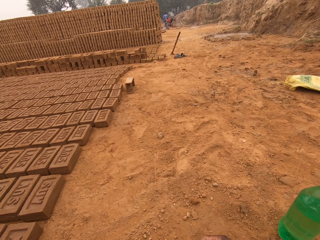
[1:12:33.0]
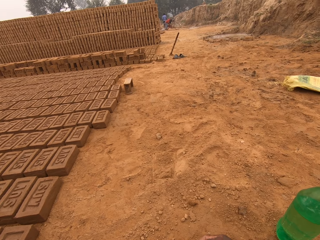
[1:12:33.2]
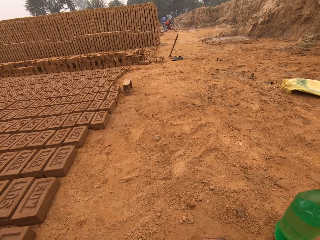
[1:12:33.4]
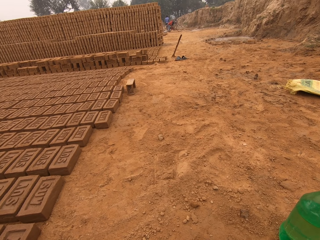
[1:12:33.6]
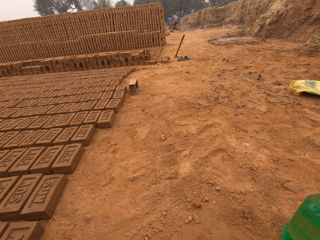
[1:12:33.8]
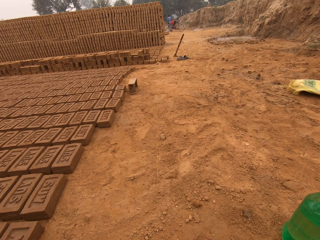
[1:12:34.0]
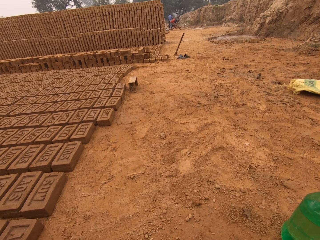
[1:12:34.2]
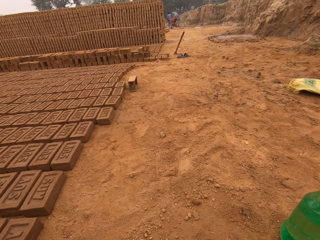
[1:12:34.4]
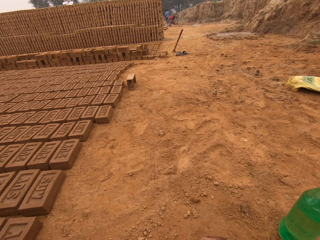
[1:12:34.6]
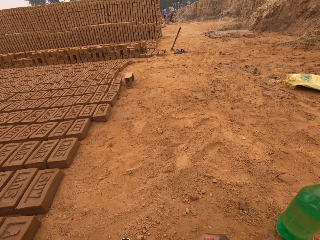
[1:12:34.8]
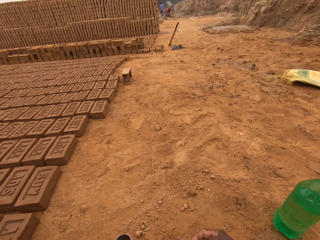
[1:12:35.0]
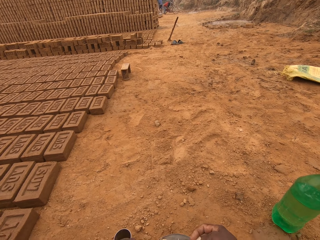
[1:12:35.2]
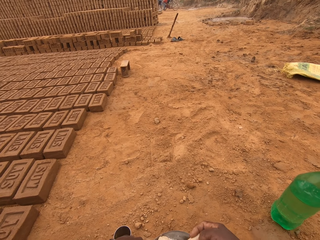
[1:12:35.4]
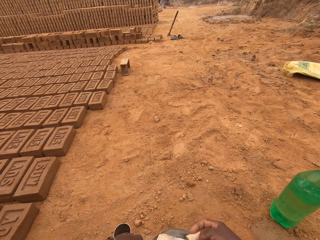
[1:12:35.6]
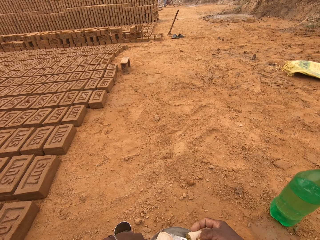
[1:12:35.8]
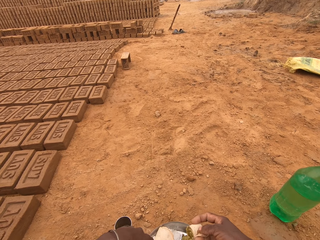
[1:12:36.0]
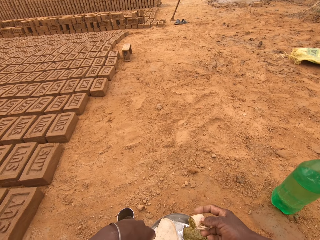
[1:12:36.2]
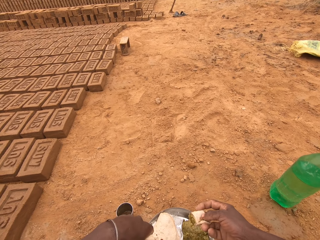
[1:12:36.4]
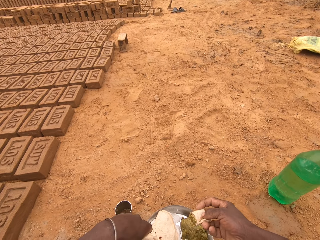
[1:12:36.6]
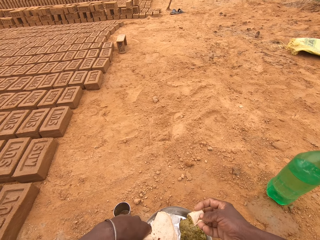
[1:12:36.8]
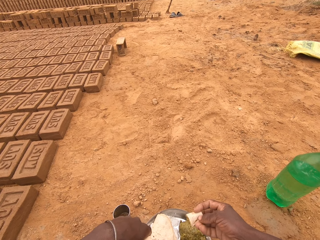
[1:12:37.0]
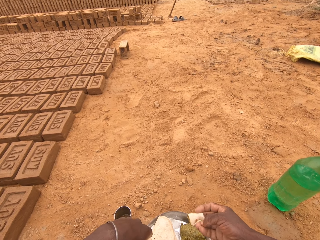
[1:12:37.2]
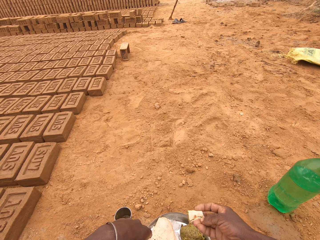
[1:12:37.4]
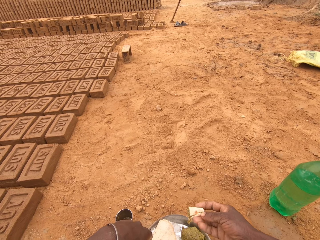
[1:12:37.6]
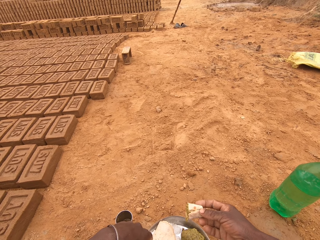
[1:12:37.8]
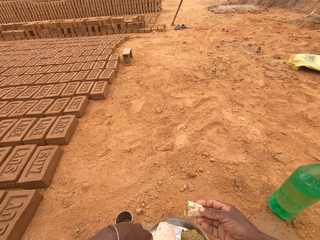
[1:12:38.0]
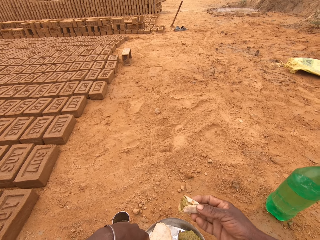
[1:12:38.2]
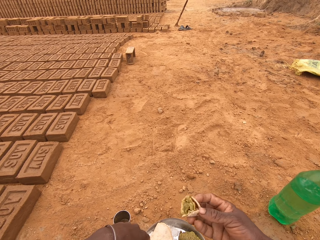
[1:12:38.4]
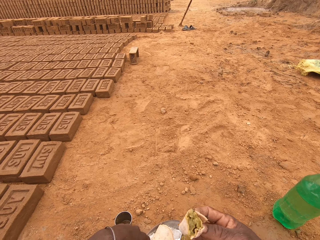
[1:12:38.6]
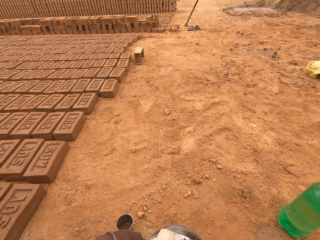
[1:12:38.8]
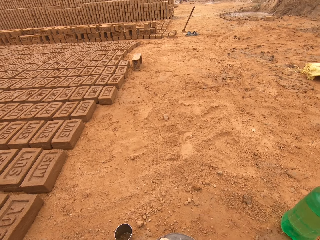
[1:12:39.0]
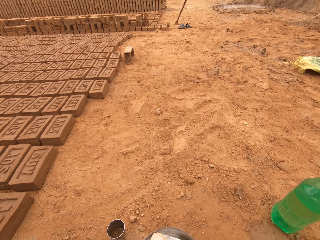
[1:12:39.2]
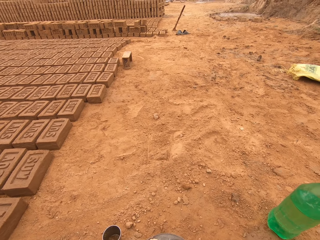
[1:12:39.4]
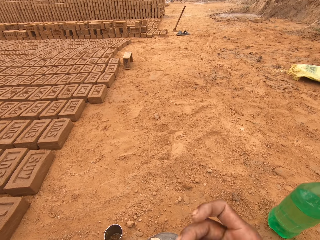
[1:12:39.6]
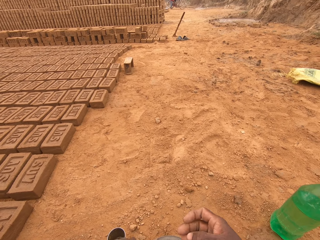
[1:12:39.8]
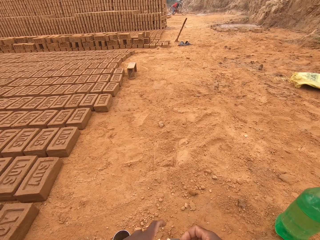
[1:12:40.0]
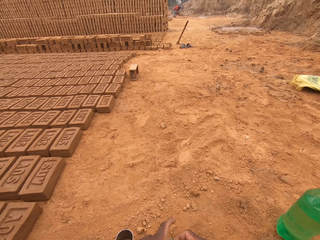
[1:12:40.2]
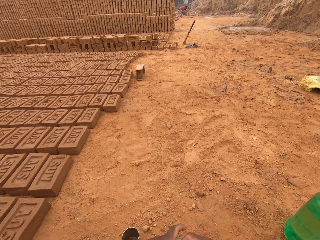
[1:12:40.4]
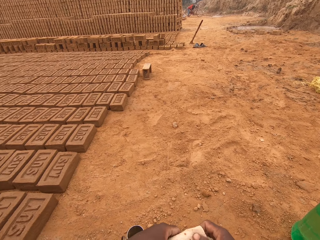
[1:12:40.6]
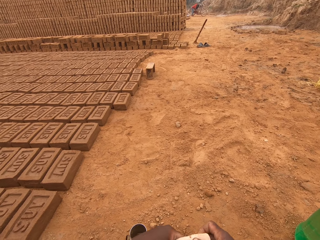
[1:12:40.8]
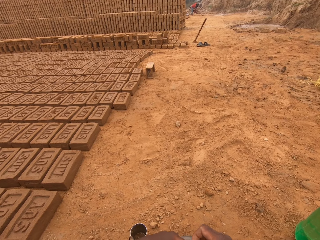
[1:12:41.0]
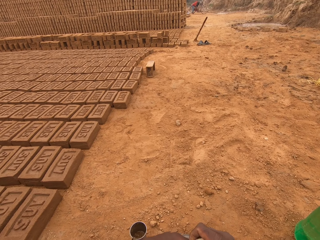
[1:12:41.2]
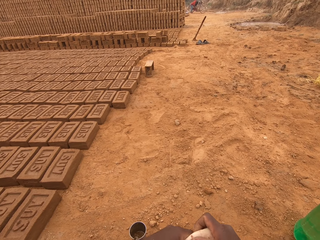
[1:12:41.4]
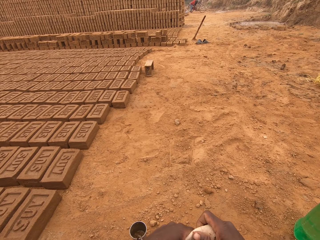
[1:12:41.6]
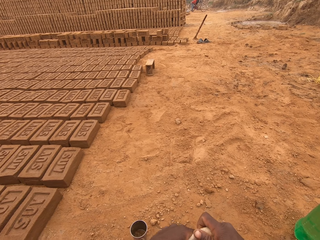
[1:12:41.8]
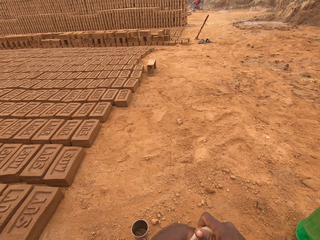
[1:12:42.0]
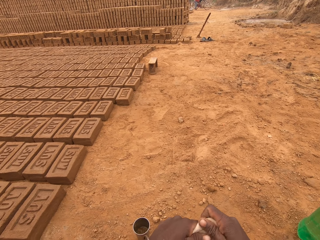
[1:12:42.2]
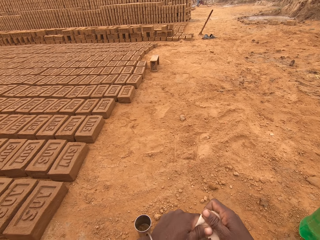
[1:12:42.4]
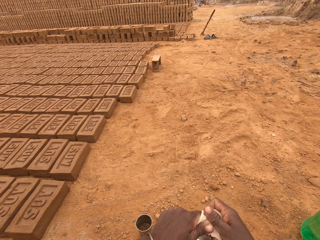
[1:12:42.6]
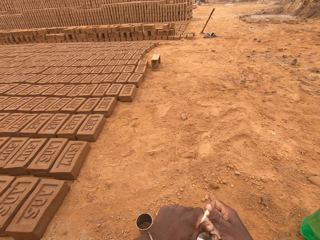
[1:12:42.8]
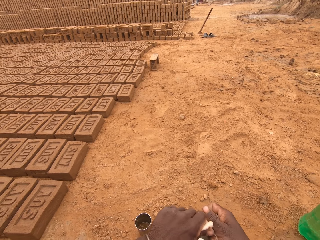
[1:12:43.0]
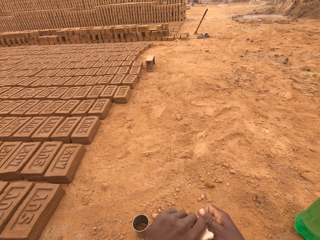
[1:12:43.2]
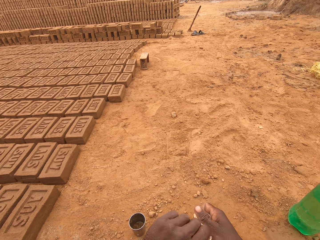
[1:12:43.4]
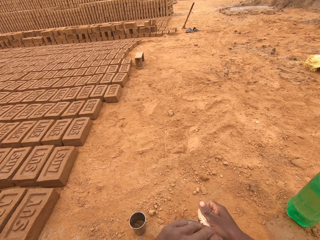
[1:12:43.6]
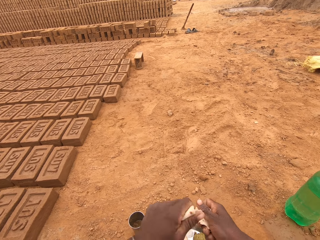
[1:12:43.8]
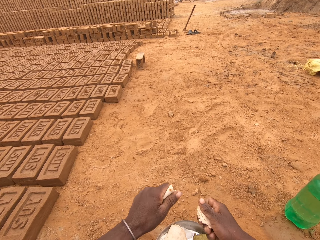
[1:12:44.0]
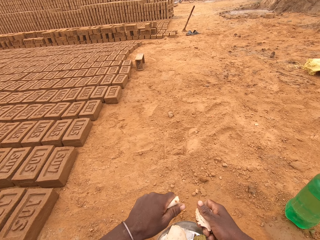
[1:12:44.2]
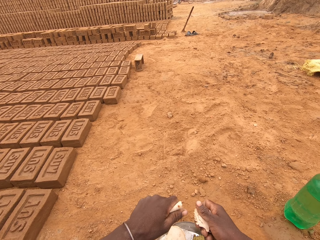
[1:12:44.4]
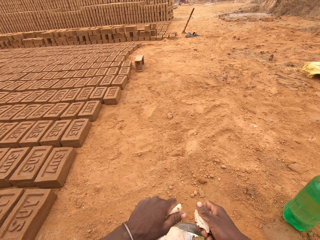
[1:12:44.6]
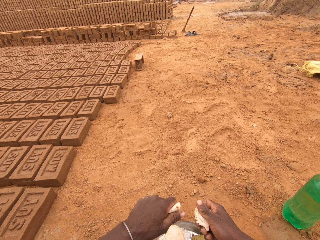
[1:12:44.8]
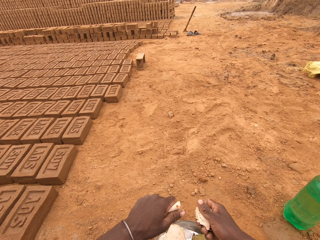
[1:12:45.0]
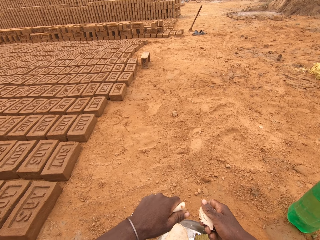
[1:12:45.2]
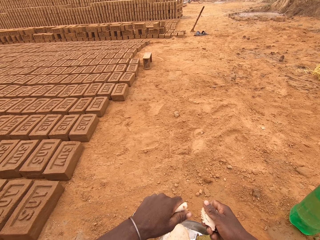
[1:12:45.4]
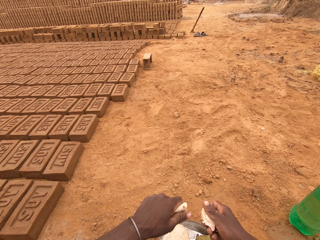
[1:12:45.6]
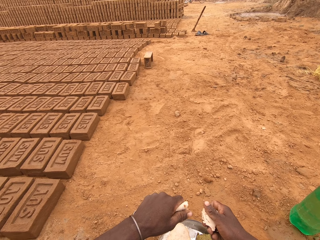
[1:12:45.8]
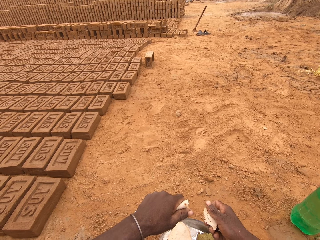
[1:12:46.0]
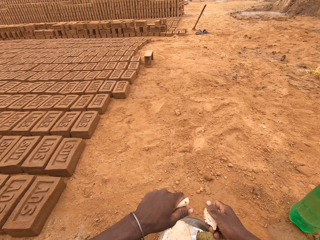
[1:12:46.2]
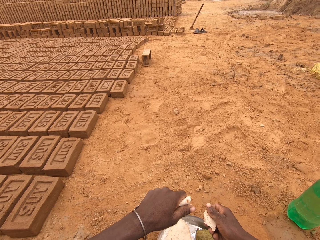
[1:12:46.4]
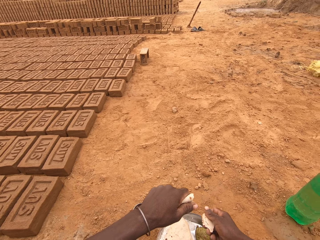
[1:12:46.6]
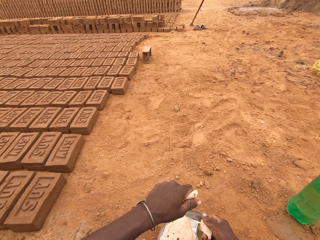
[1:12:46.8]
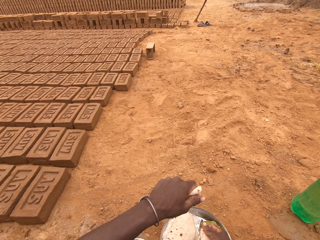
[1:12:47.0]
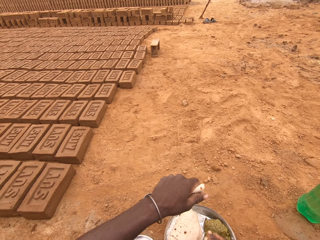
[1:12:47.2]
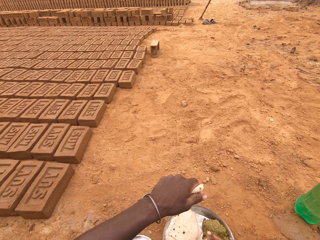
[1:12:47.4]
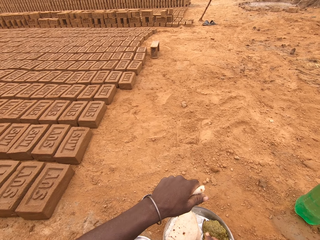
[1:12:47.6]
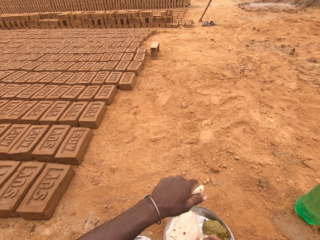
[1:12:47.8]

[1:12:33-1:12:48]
The camera wearer puts the food in the mouth. They tear the flatbread.

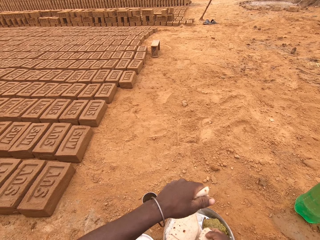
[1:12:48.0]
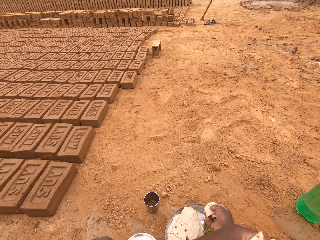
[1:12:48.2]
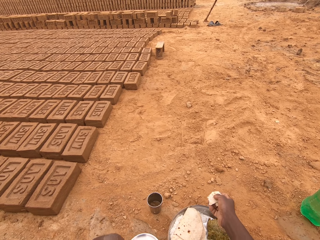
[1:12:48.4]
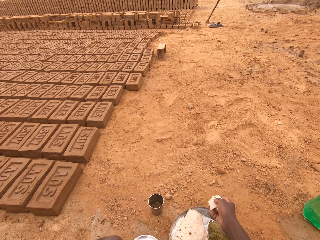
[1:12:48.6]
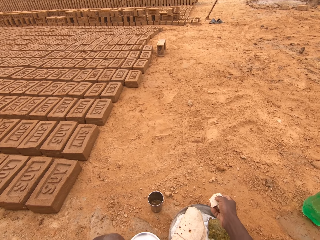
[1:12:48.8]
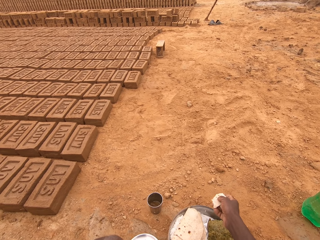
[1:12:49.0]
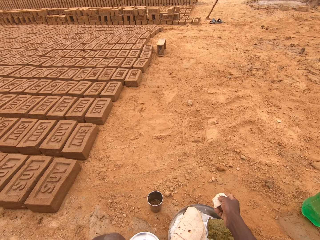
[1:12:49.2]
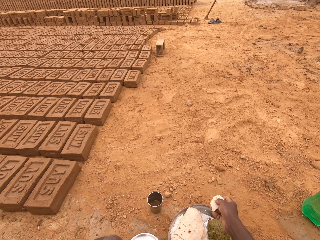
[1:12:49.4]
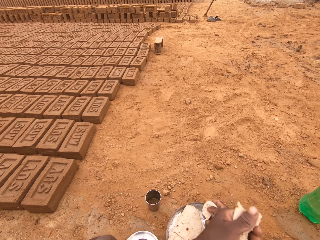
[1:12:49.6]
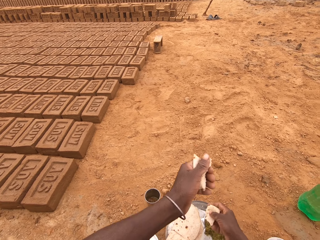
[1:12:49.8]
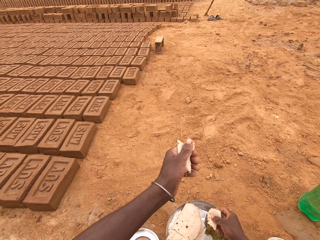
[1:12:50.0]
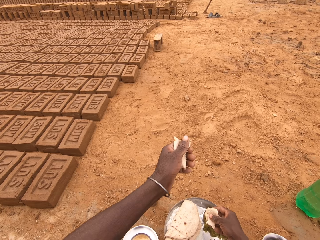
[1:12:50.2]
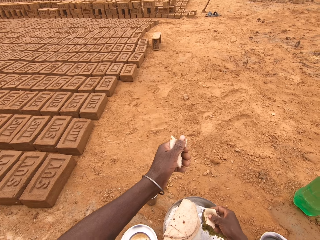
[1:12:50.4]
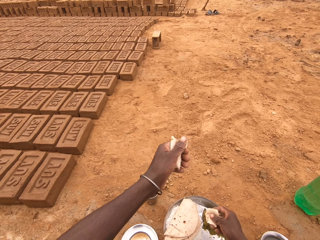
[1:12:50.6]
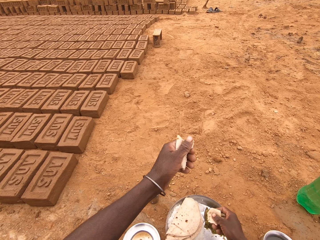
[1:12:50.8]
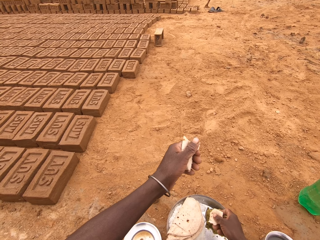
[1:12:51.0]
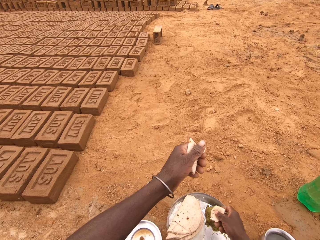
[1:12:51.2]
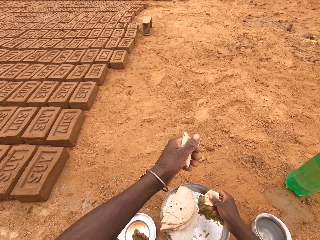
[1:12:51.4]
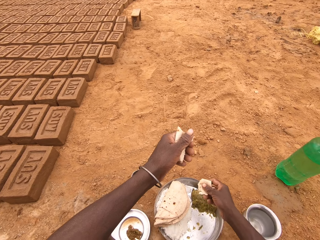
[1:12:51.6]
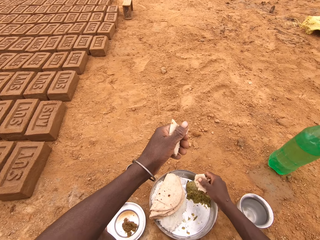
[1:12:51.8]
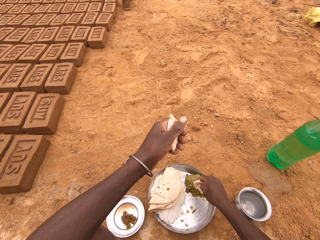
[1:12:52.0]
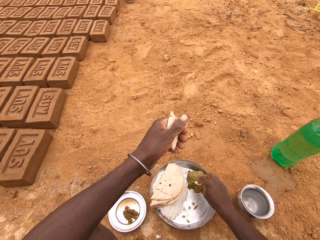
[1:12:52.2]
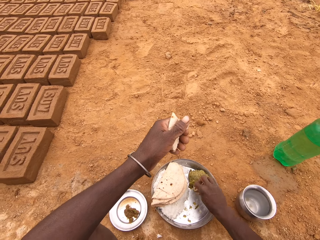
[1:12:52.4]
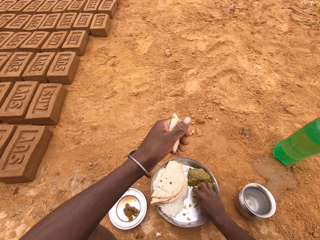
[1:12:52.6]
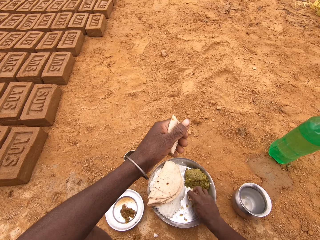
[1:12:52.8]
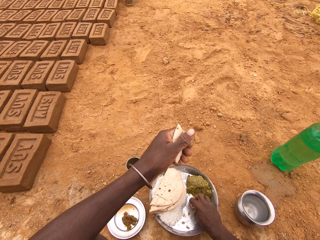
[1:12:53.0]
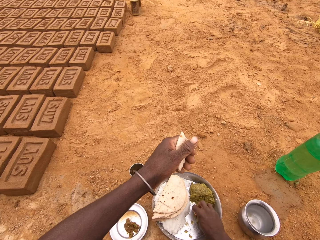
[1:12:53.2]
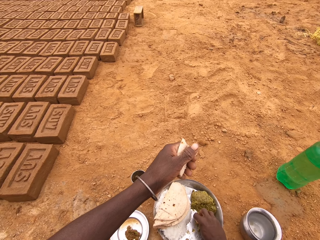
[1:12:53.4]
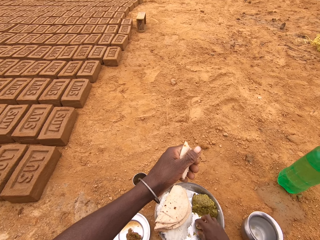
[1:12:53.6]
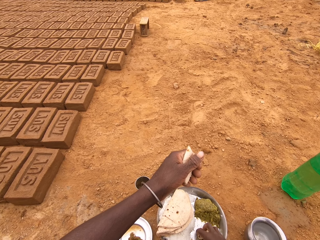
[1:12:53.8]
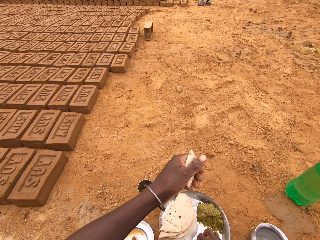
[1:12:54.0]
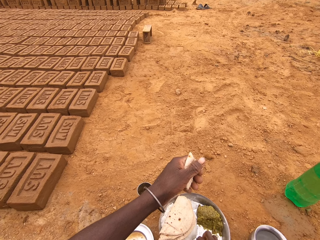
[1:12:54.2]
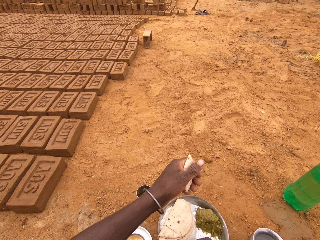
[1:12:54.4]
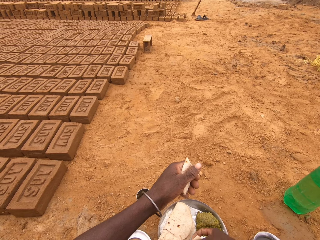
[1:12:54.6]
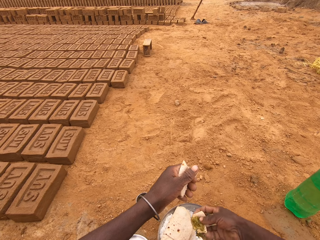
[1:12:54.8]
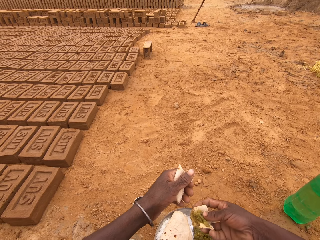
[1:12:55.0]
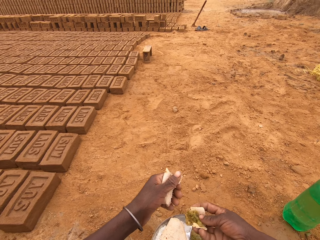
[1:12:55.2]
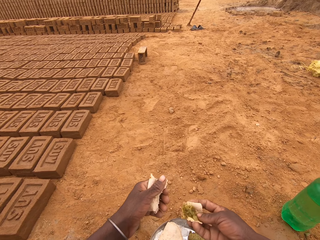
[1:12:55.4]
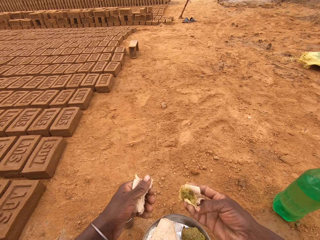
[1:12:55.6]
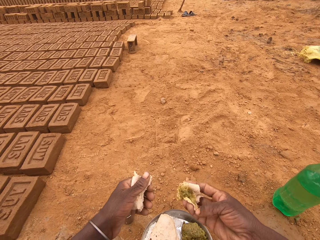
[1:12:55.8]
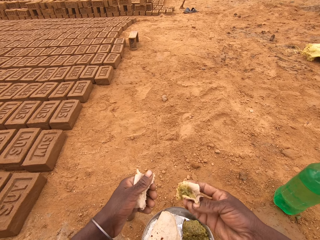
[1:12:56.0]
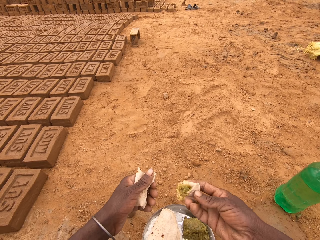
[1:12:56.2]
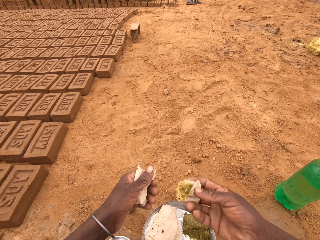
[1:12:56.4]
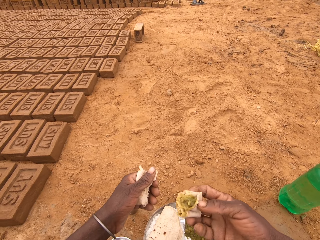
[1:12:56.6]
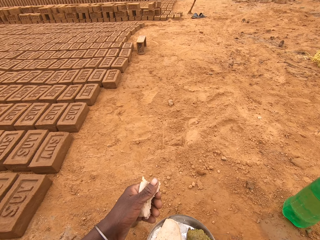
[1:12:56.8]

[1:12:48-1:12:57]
The camera wearer puts the flatbread in the vegetable.
